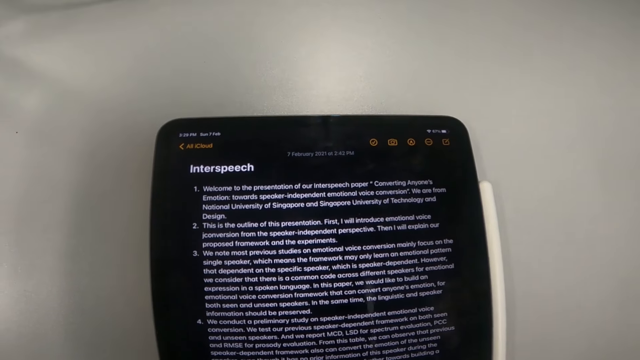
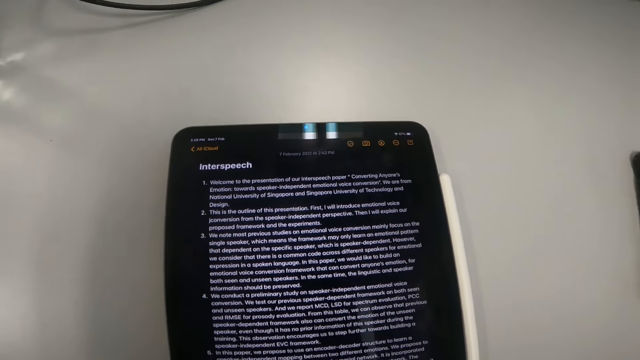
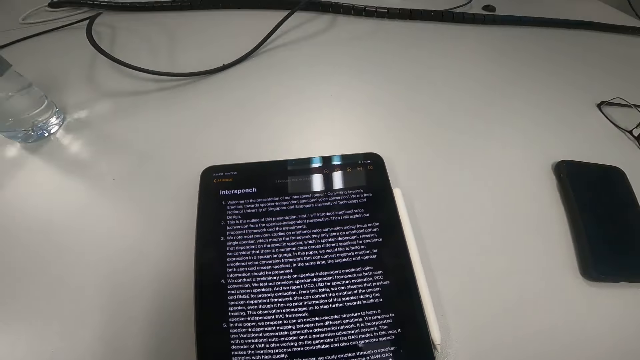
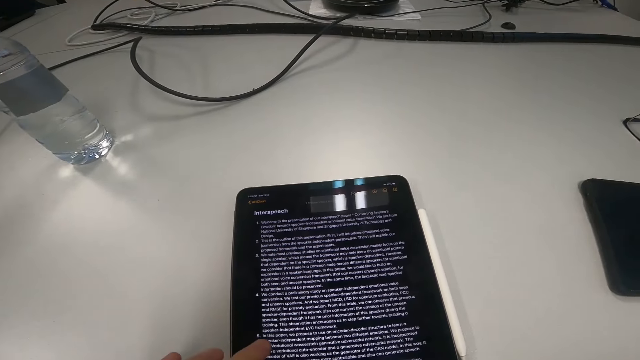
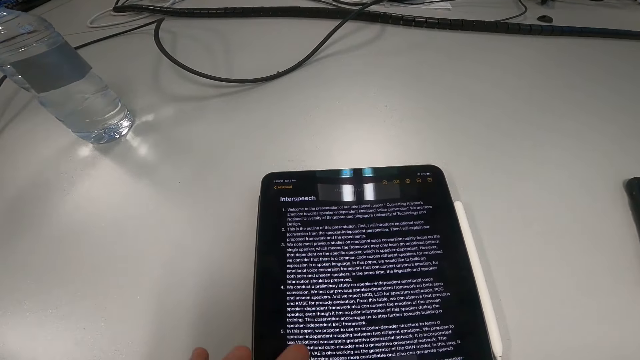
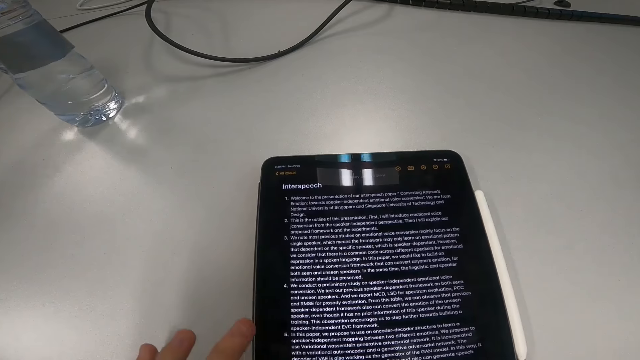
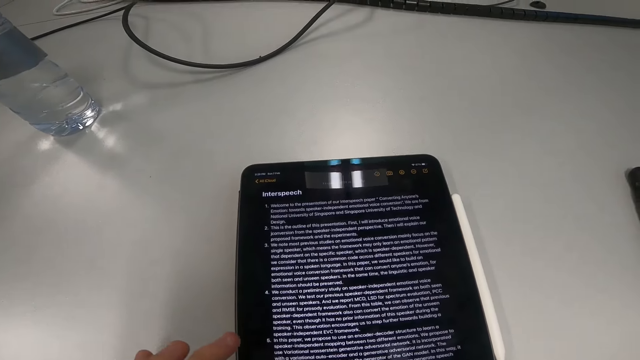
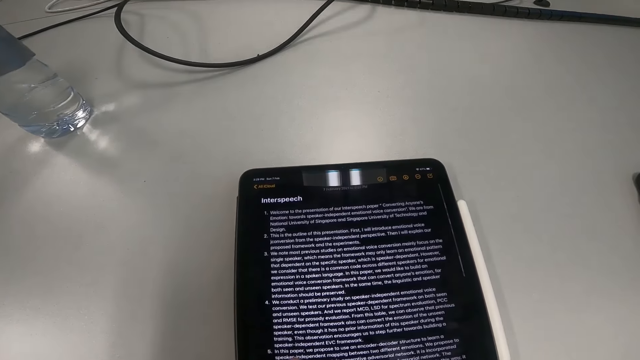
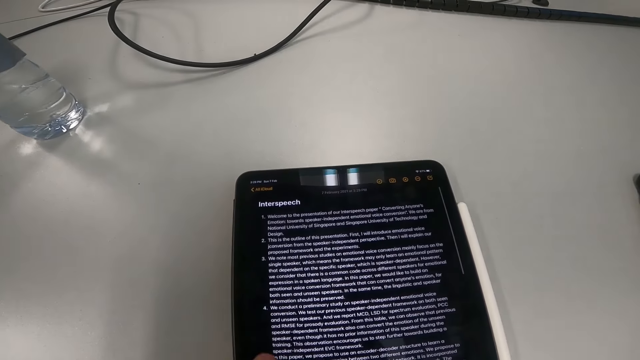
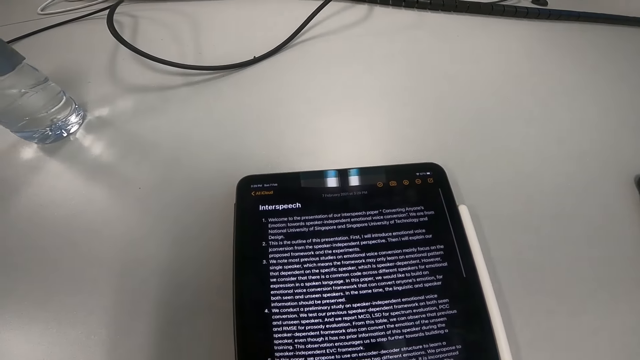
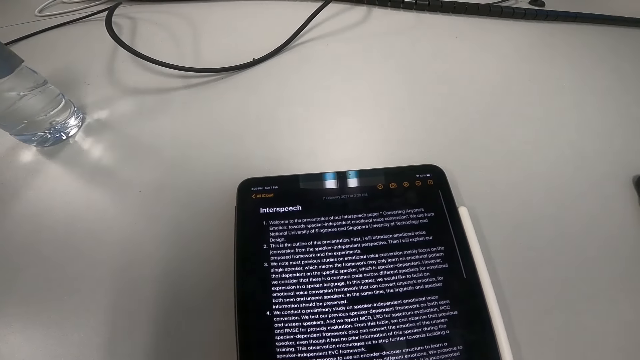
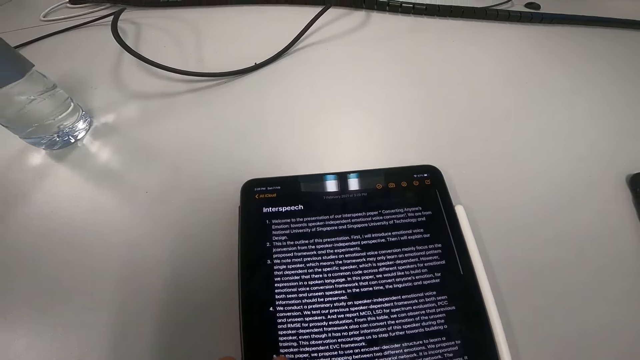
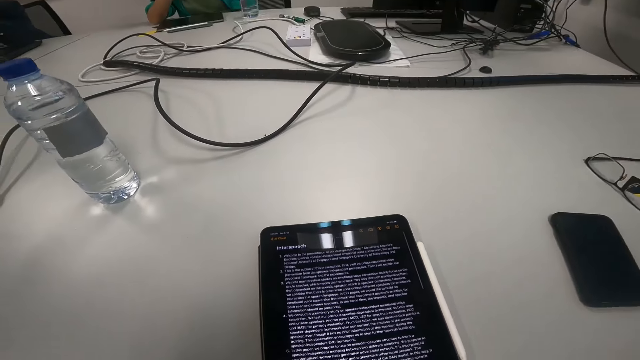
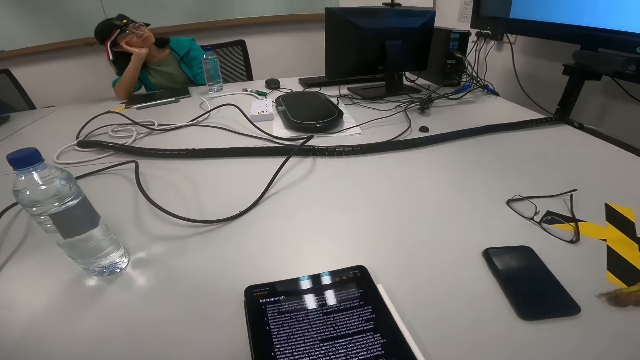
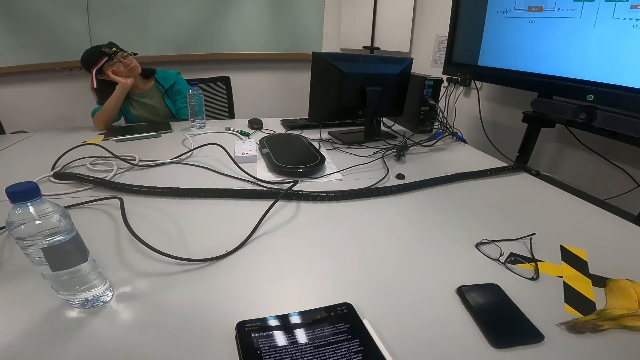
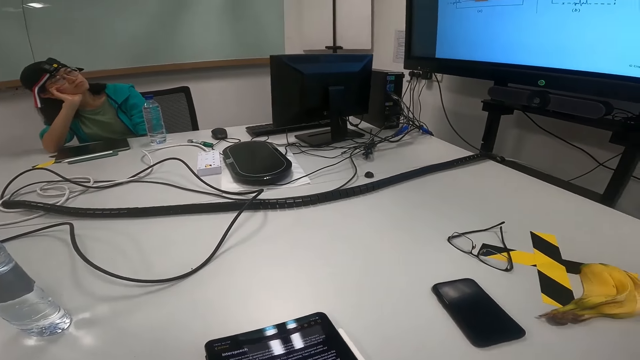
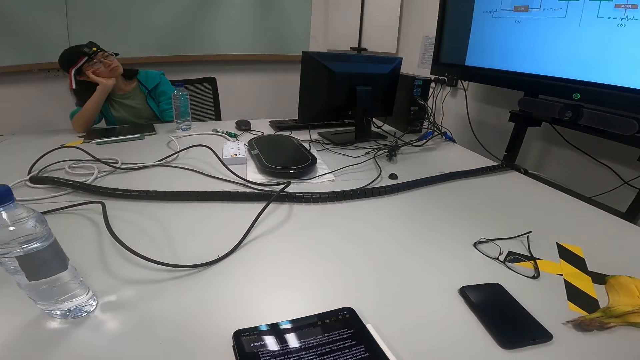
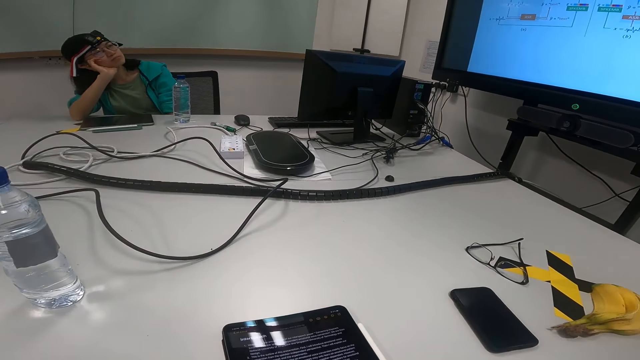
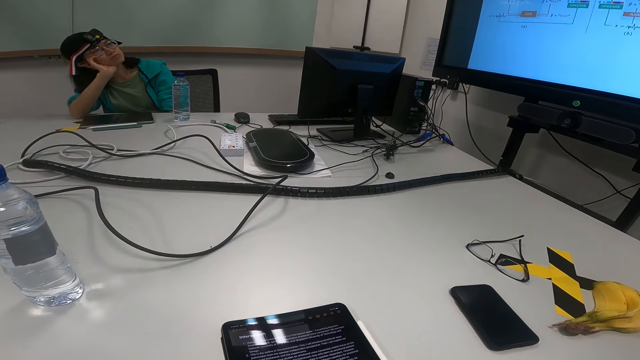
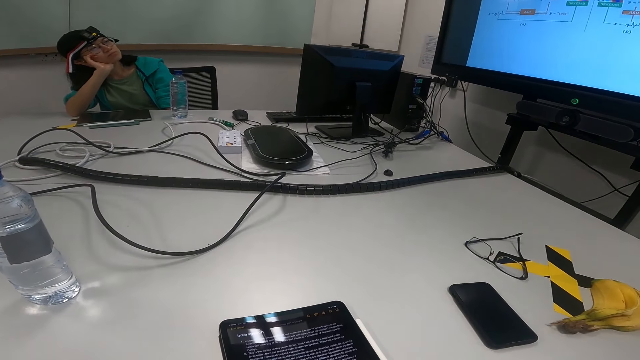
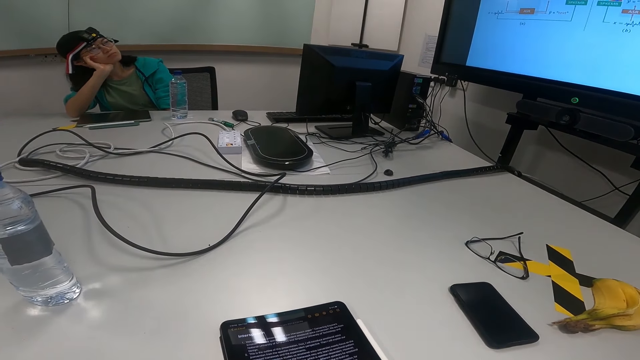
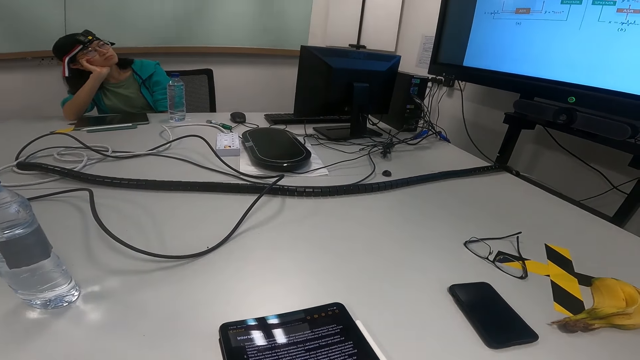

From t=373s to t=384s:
The camera wearer presses his phone.

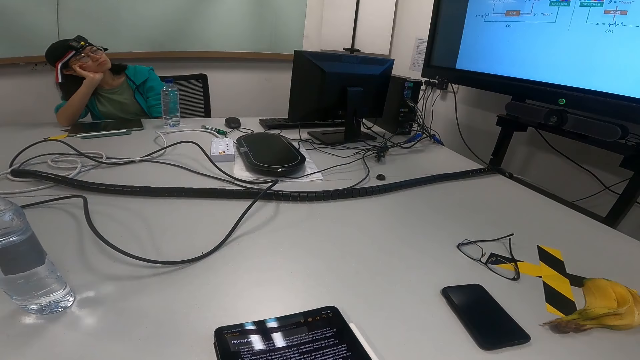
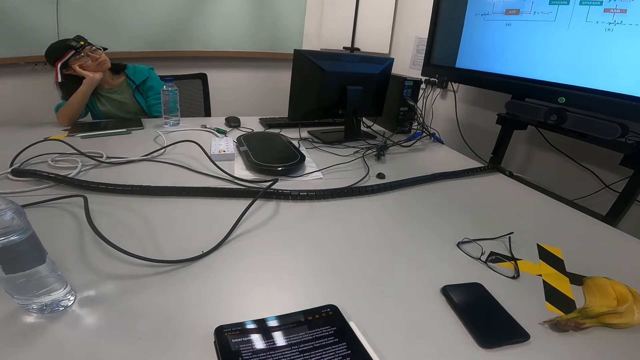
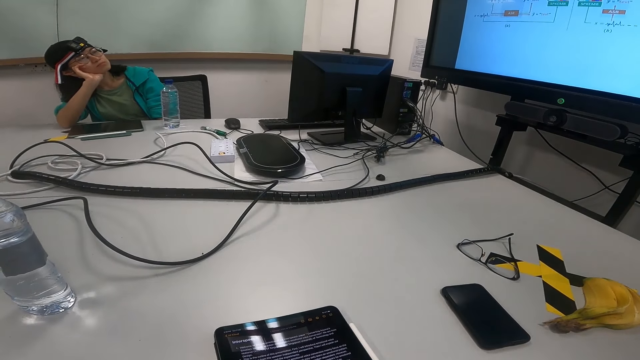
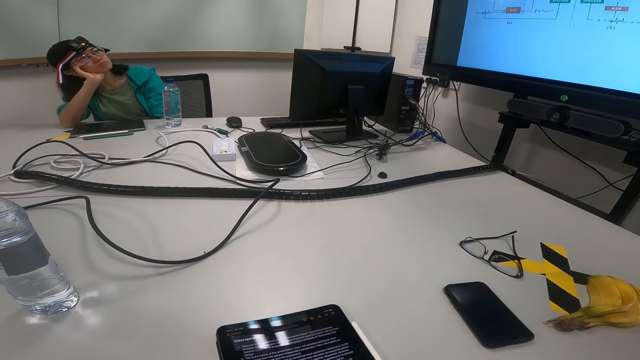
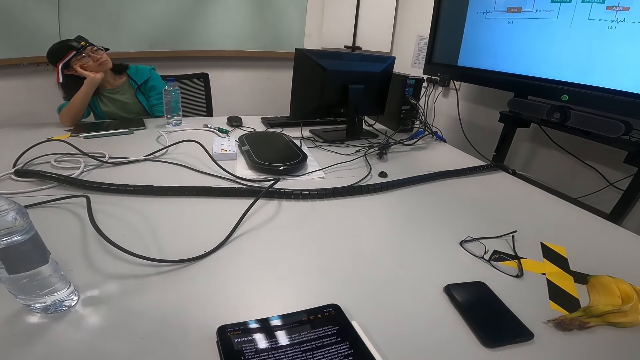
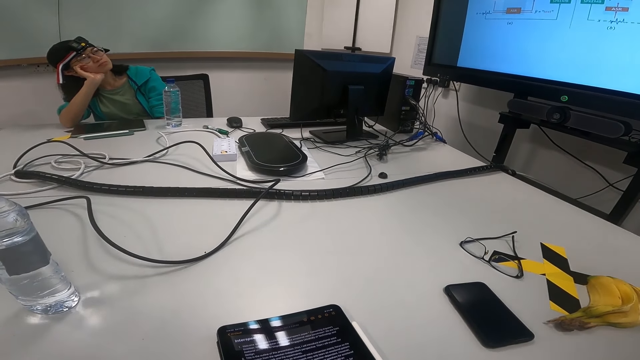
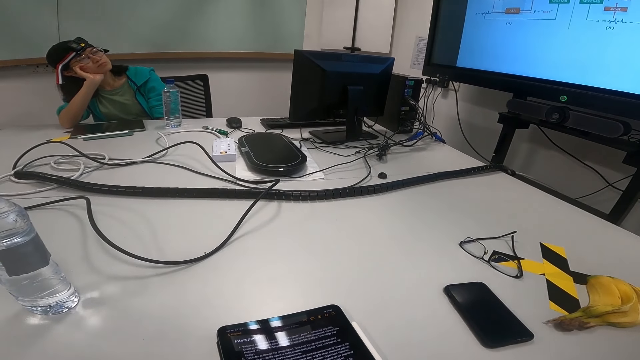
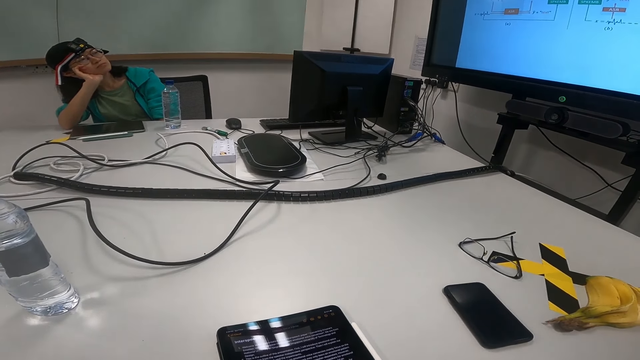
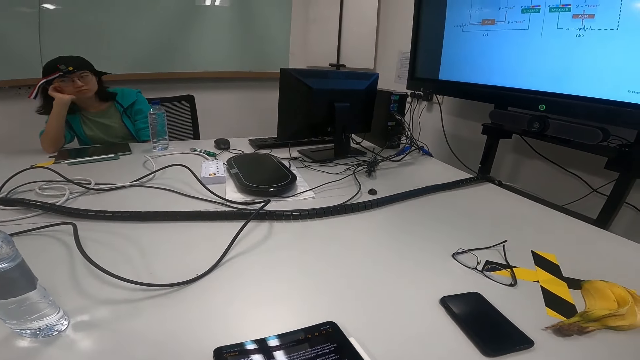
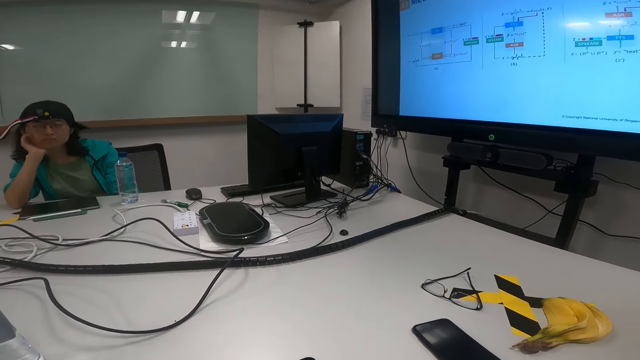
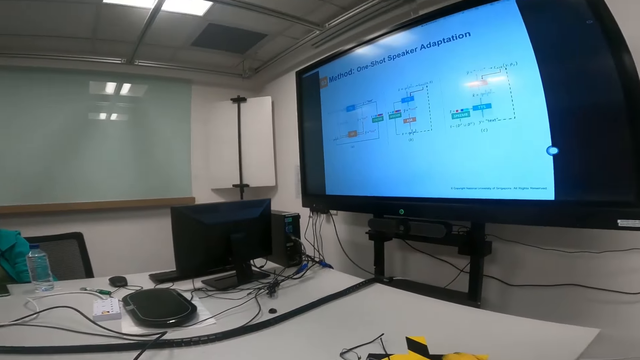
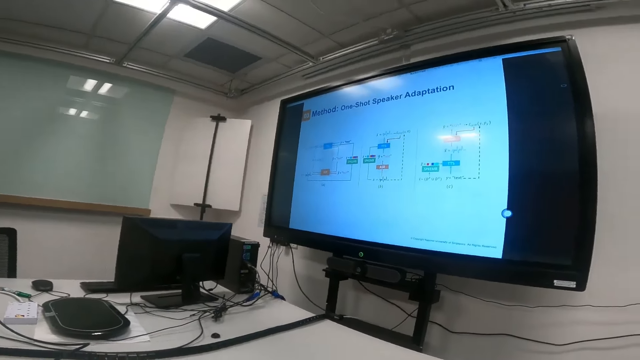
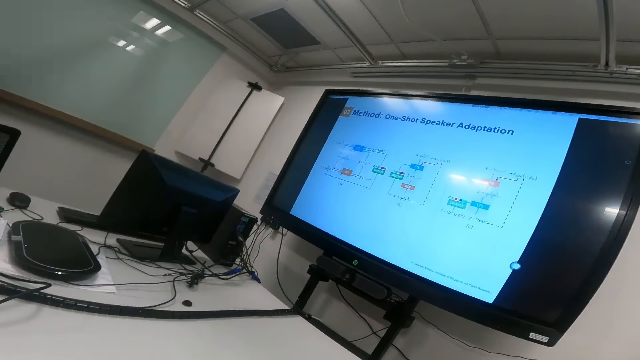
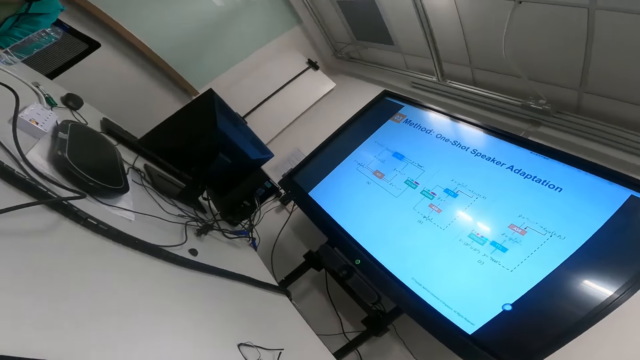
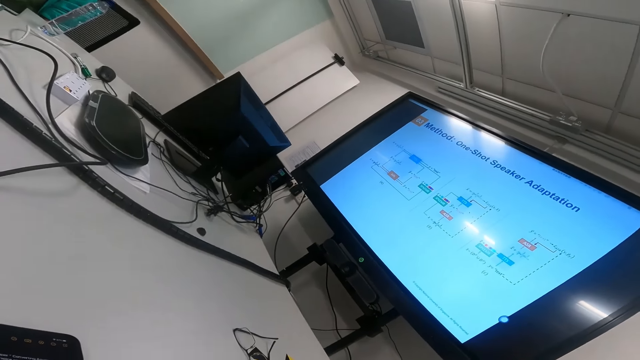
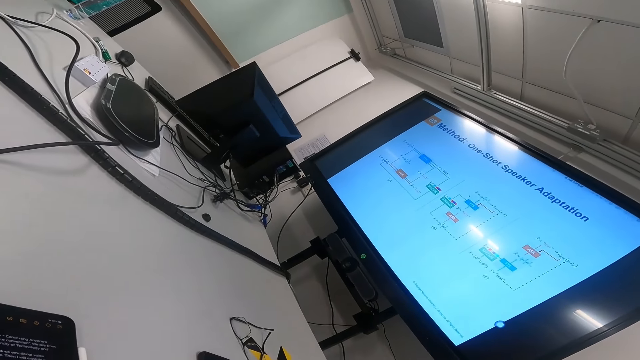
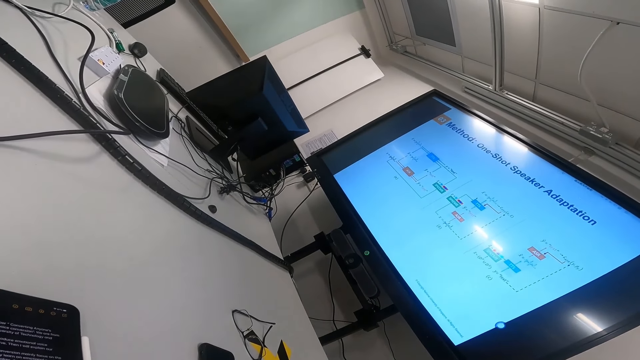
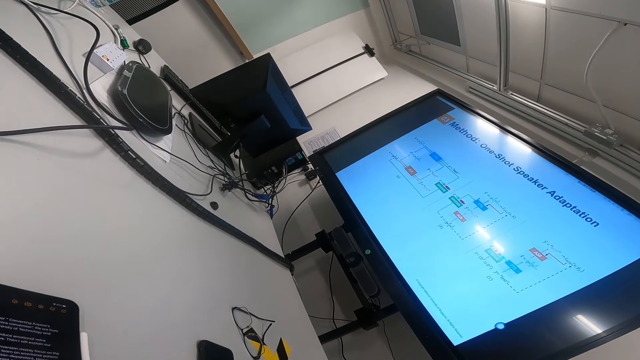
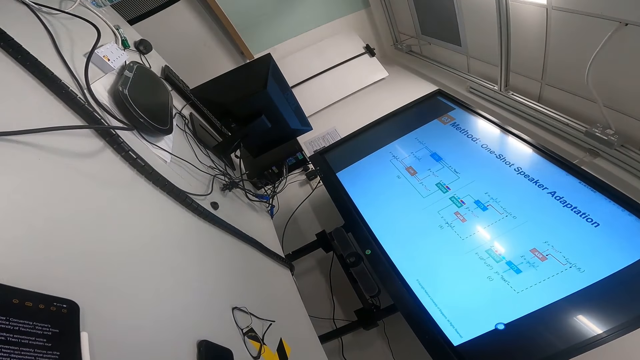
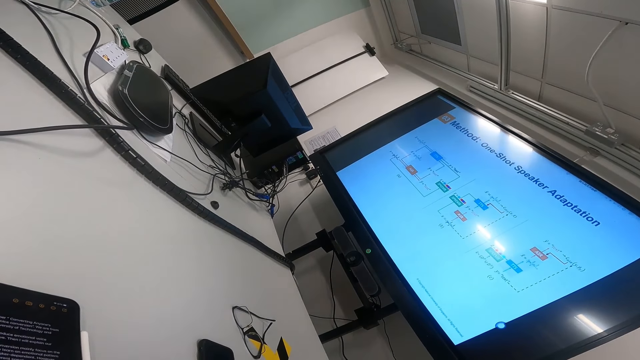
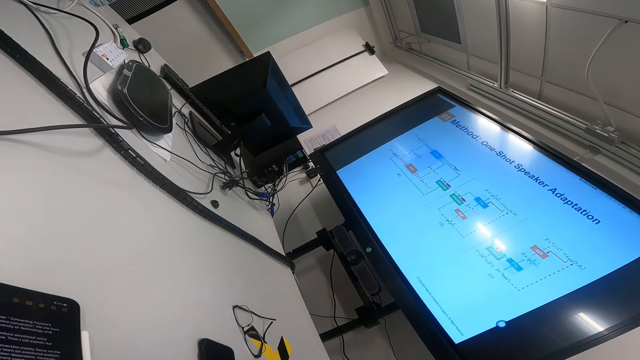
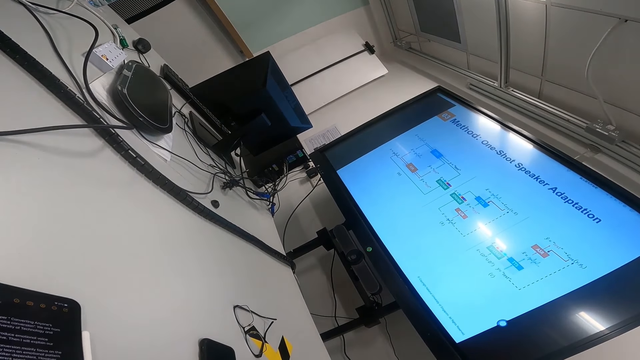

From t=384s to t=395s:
The camera wearer looks at the screen.
